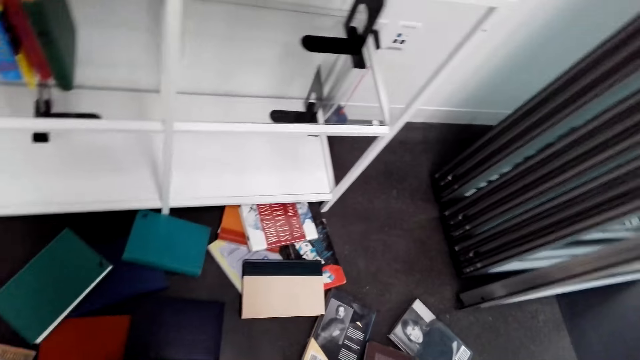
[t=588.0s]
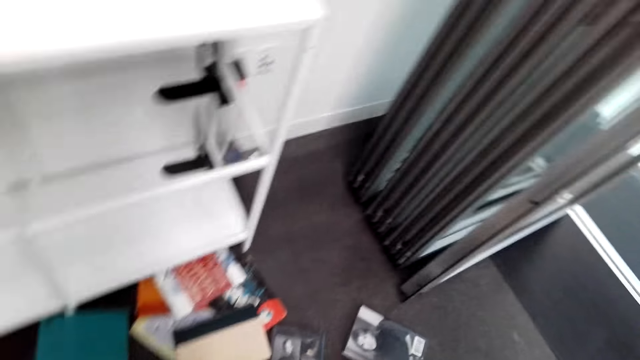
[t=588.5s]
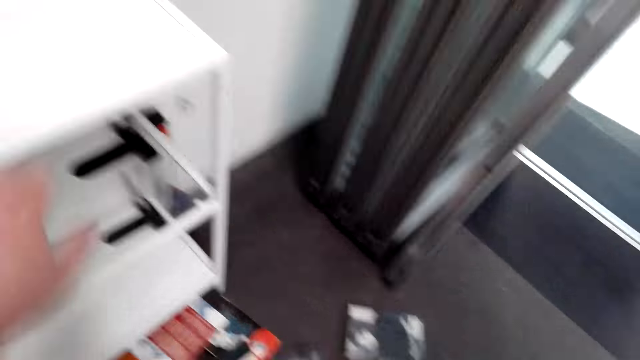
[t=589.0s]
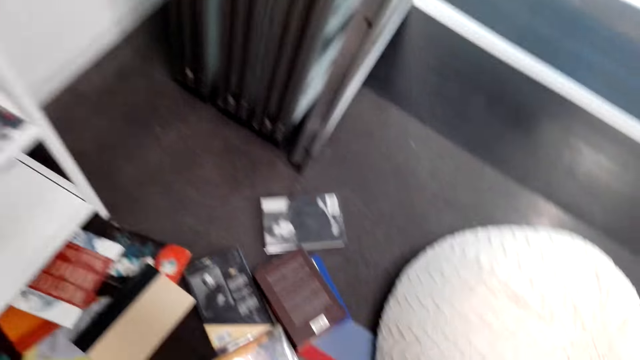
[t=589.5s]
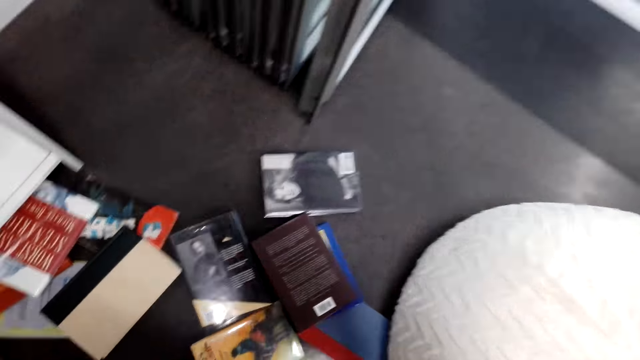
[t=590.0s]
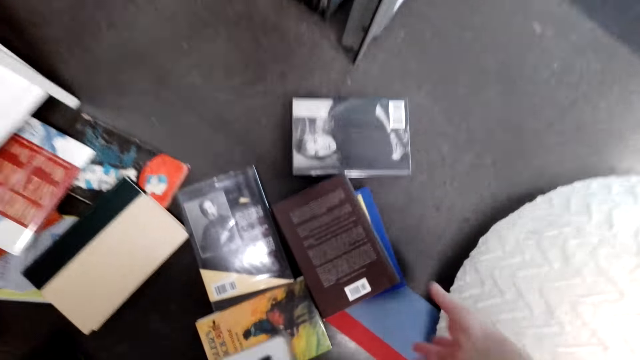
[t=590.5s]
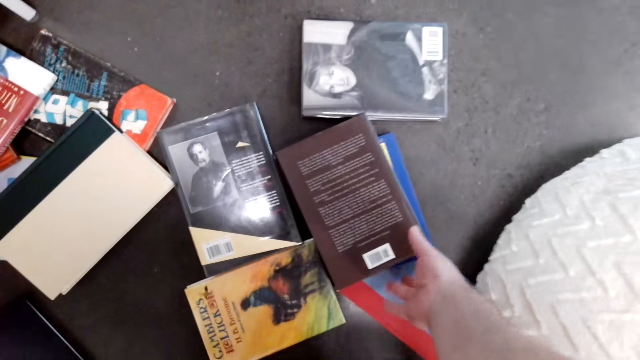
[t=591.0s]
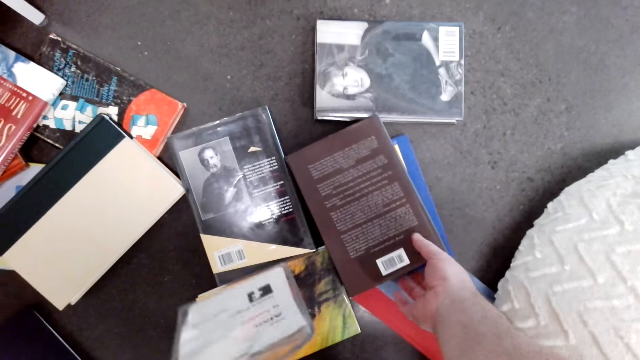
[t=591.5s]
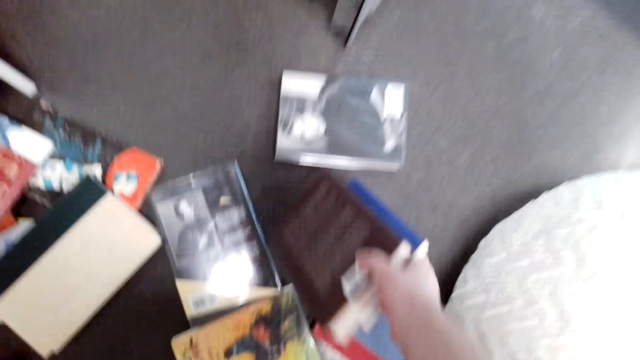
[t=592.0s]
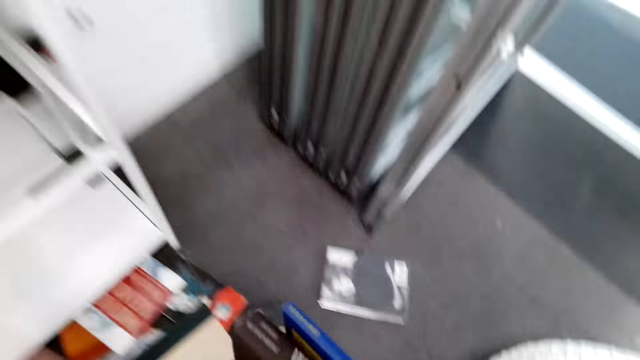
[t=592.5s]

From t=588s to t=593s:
The camera wearer picks the books on the floor.

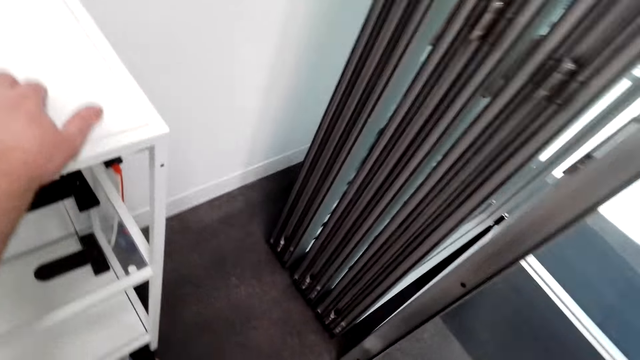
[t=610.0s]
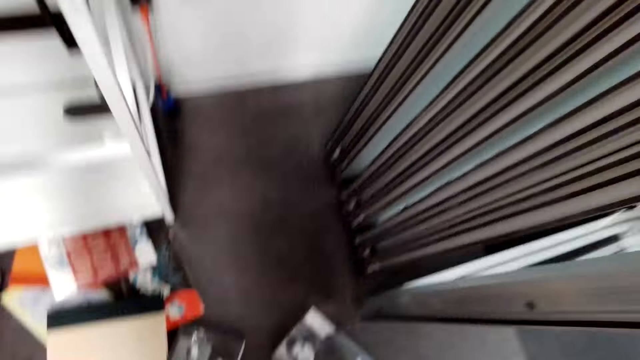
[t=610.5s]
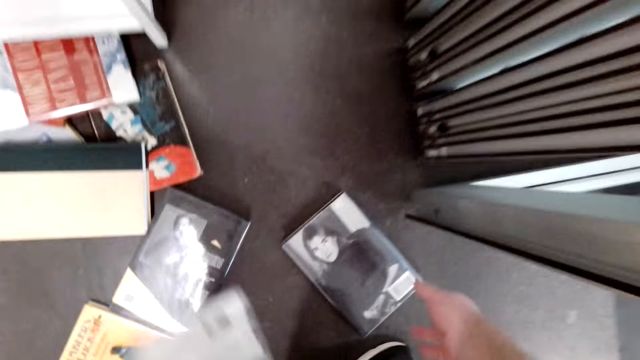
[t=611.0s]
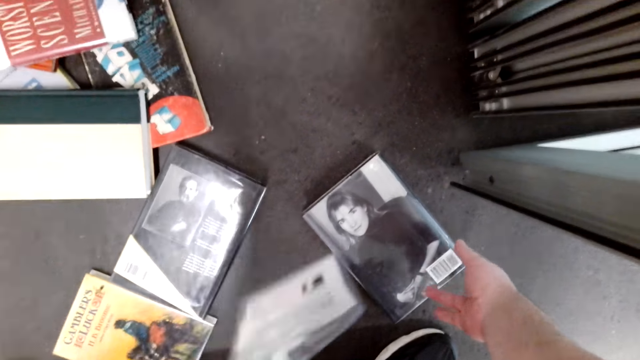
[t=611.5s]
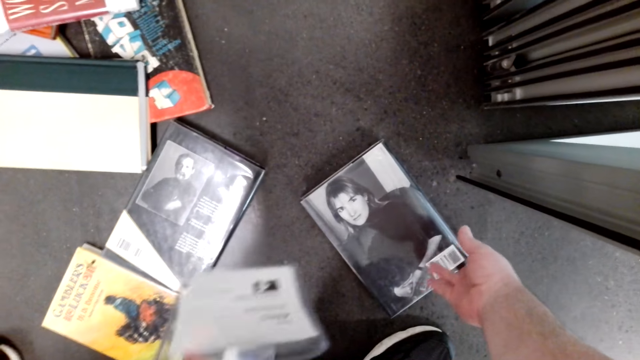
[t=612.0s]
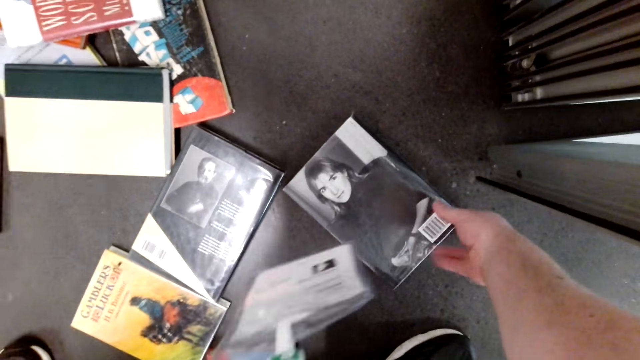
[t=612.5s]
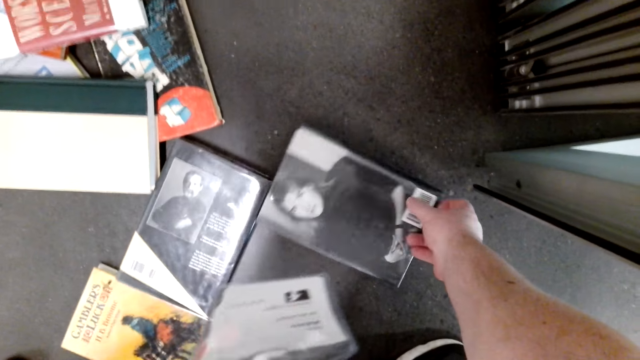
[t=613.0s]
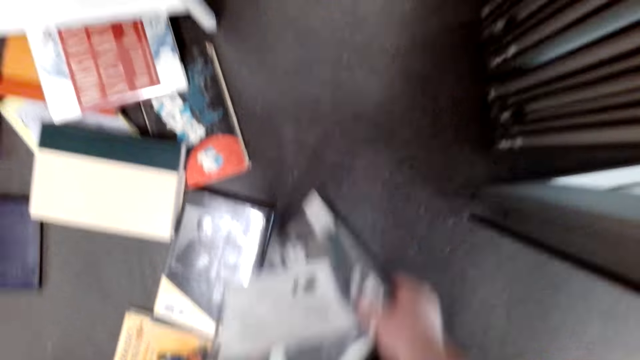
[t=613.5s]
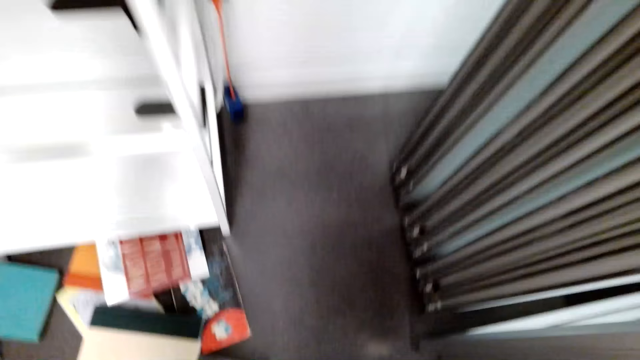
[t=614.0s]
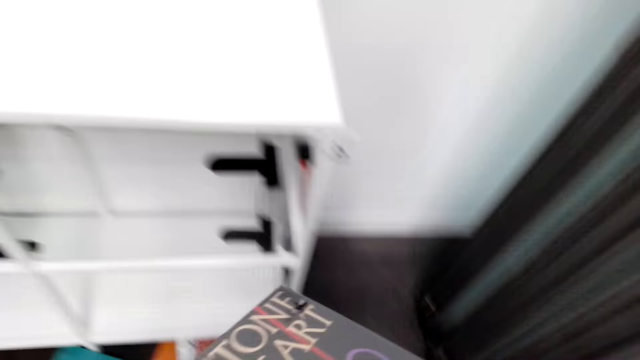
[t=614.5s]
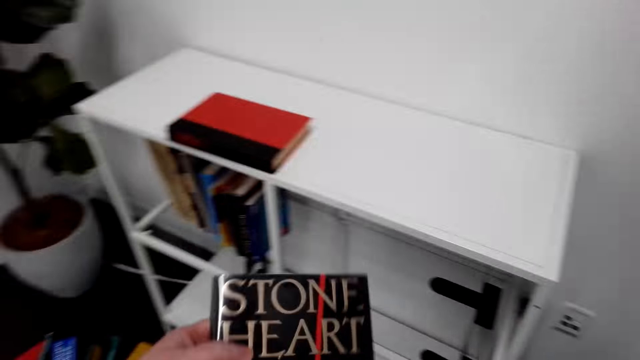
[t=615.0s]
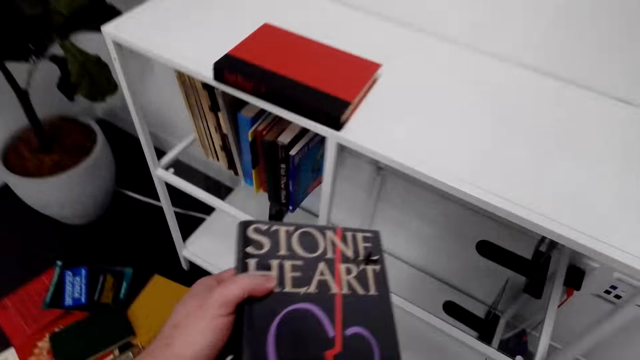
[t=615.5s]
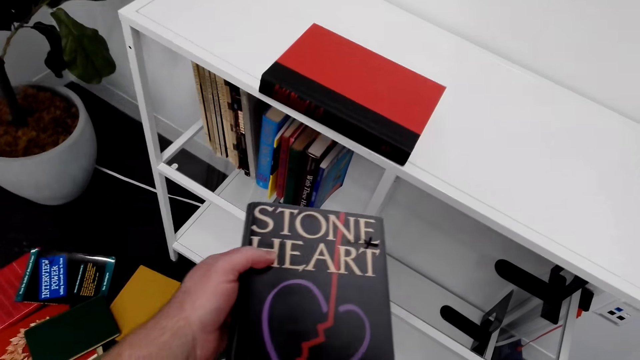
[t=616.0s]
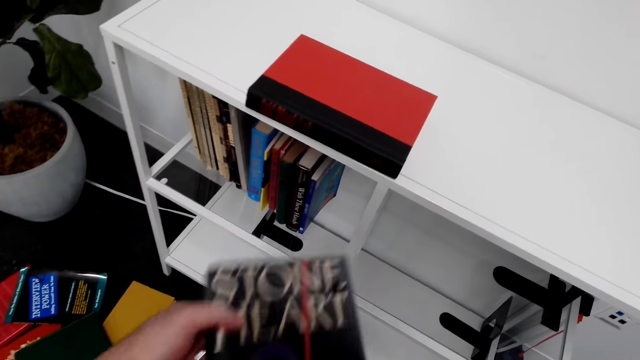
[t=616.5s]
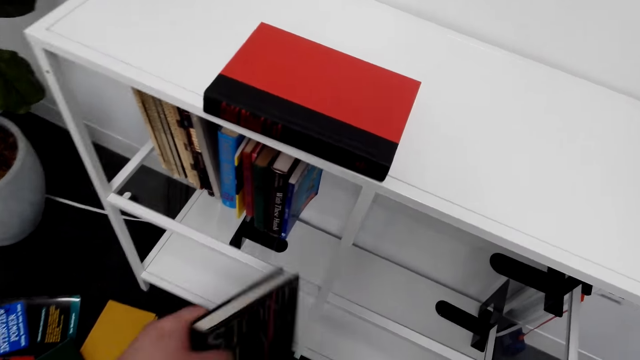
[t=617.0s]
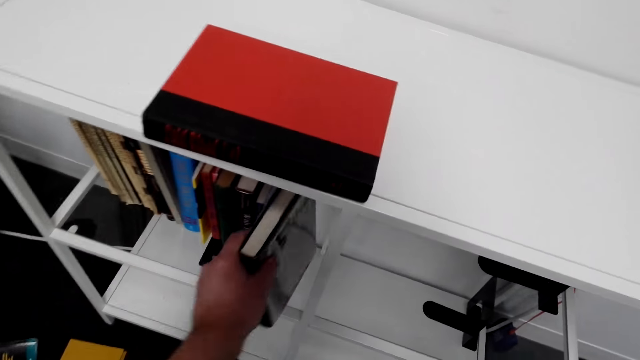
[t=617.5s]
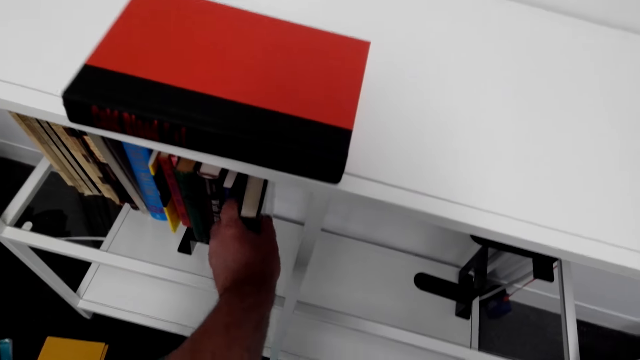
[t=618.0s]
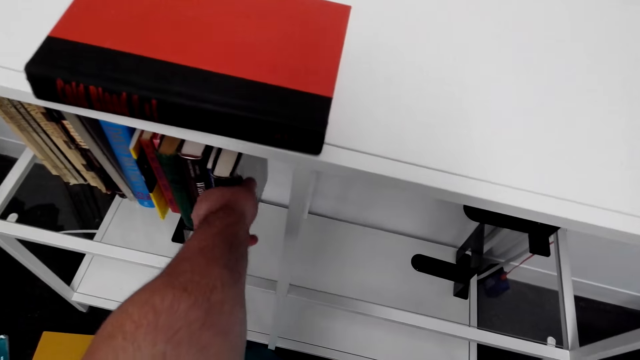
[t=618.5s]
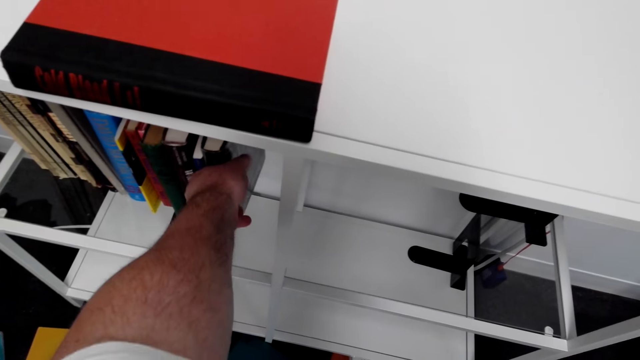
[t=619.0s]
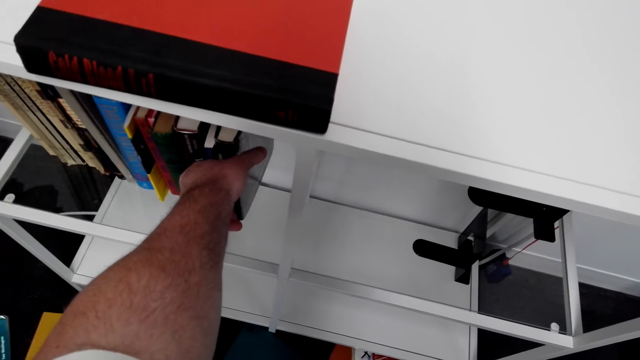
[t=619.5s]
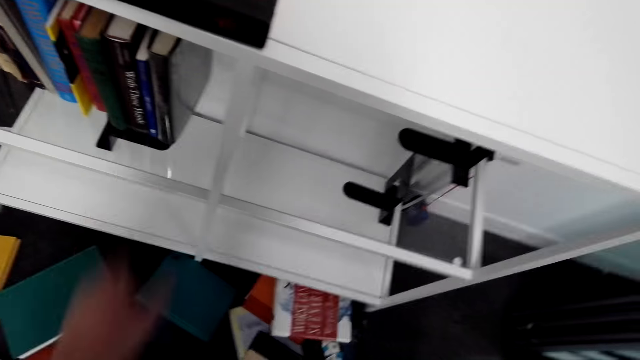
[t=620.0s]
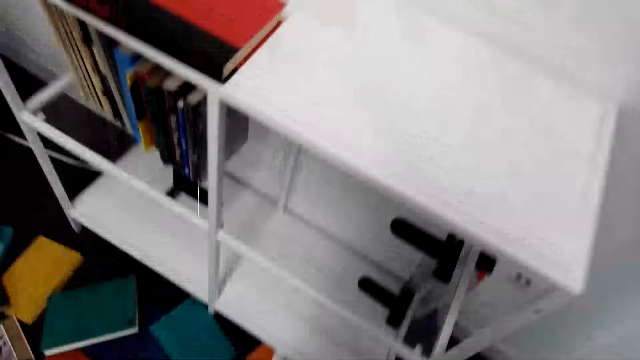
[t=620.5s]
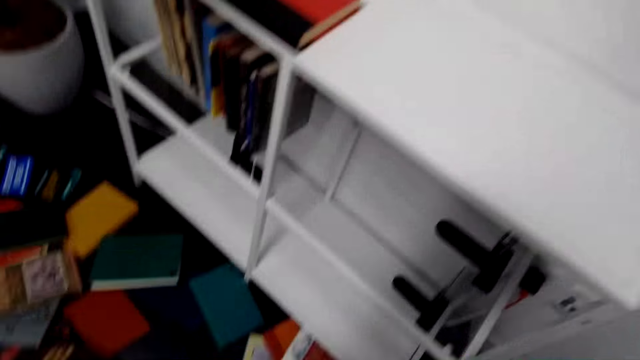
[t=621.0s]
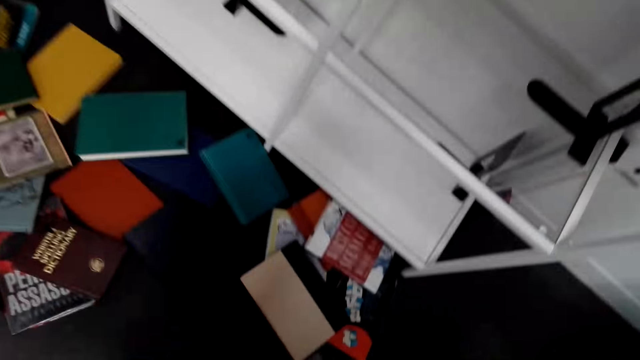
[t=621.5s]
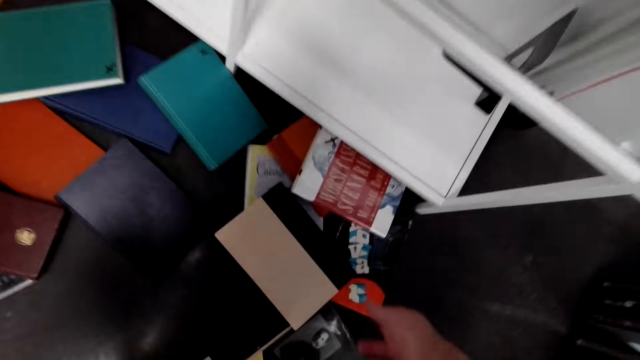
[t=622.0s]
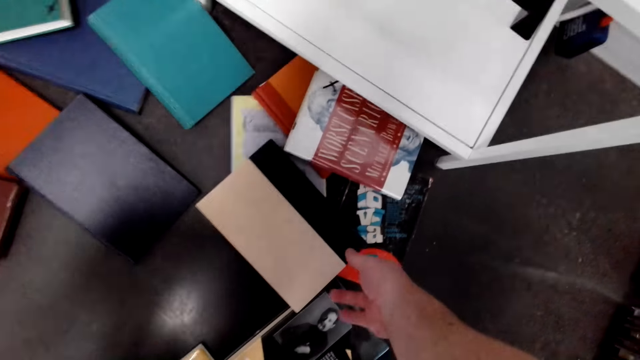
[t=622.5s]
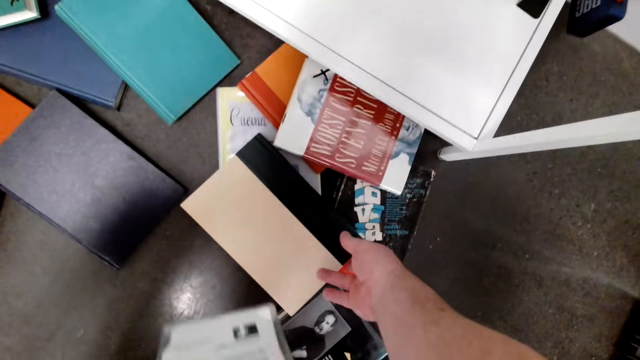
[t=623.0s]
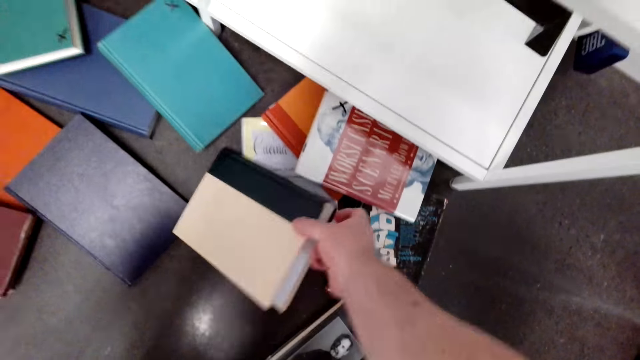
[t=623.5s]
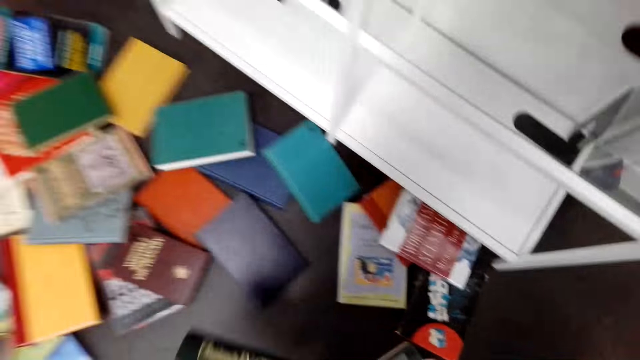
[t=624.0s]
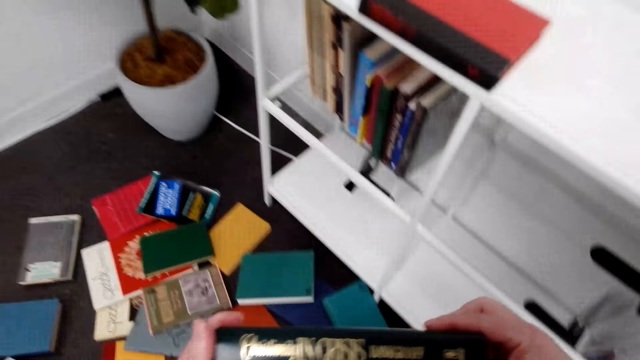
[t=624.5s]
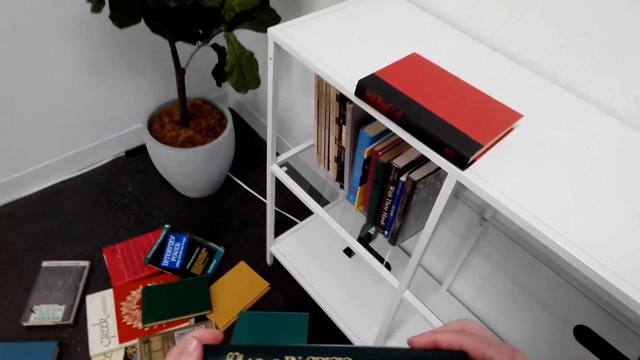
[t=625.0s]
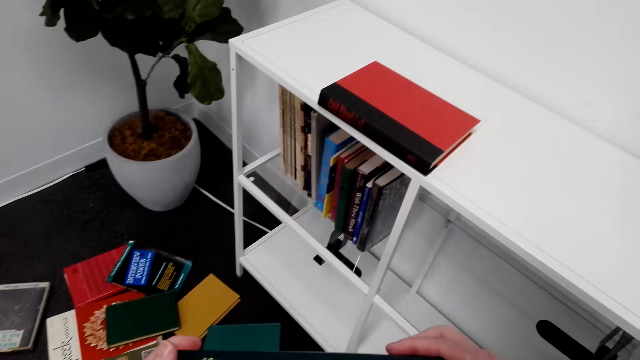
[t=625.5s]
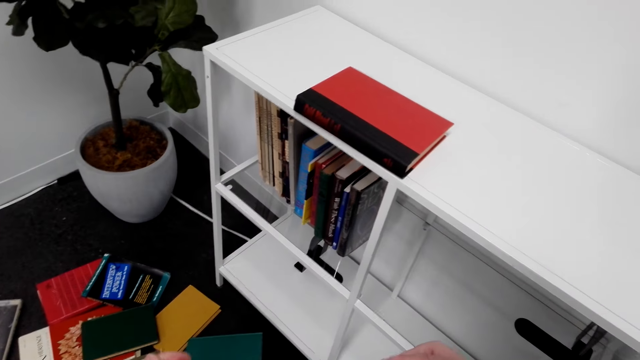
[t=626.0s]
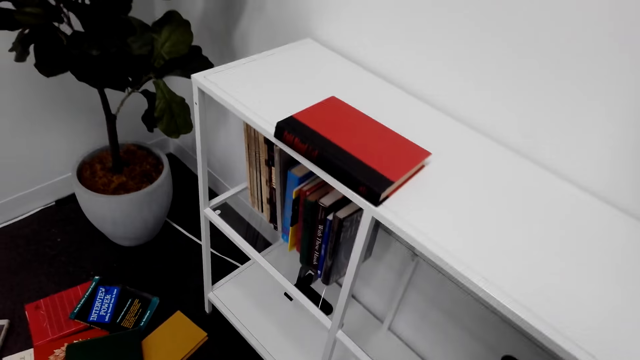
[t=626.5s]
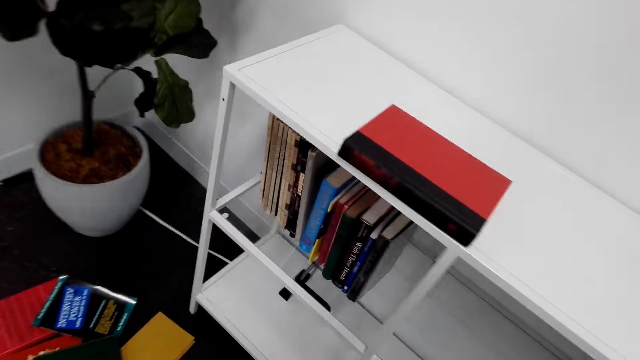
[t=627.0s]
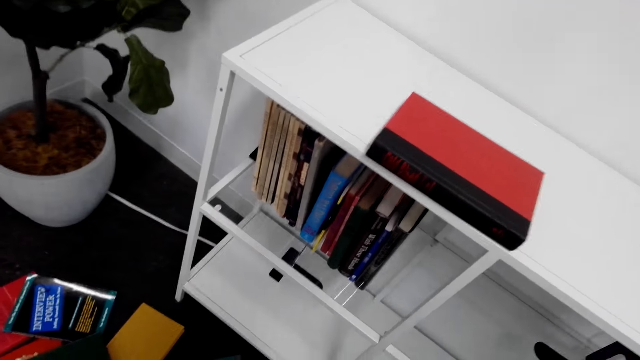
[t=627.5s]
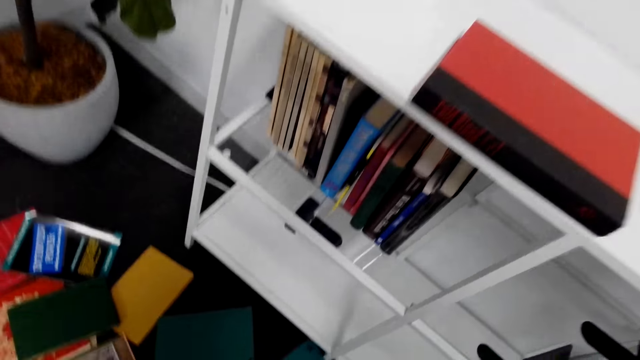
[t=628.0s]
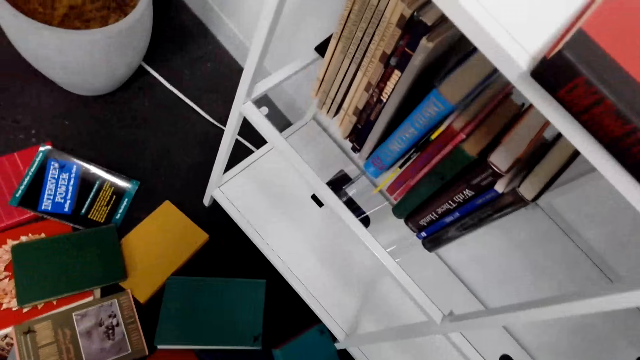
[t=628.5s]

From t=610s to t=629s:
The camera wearer turns in the room. They pick the books on the floor. They arrange the books on the shelf. They put a book on the shelf. They pick the books on the floor.
